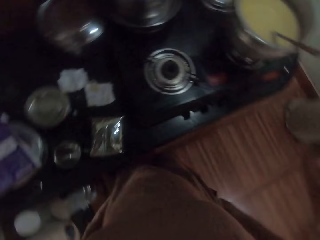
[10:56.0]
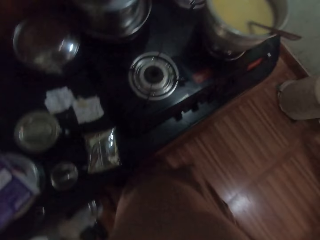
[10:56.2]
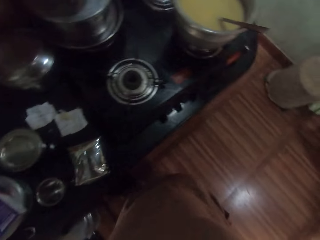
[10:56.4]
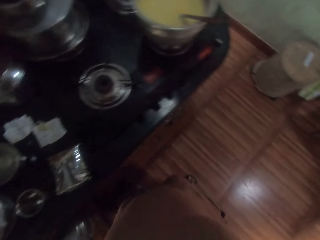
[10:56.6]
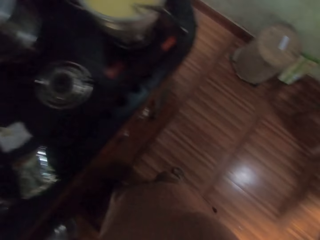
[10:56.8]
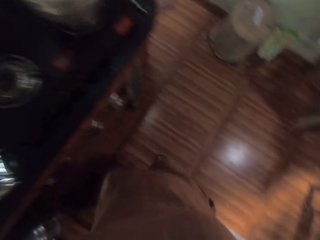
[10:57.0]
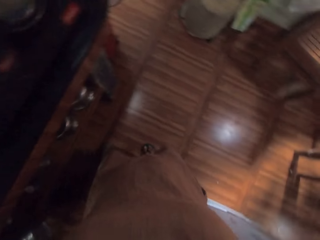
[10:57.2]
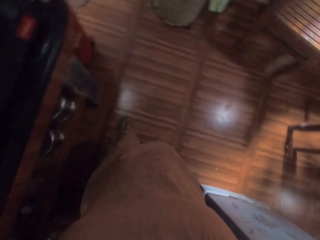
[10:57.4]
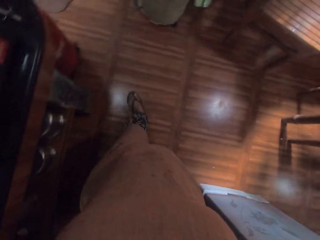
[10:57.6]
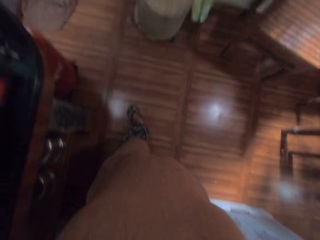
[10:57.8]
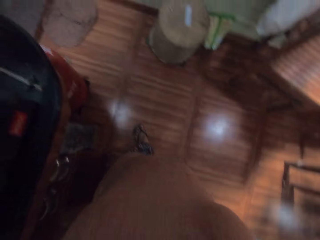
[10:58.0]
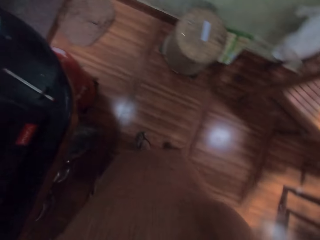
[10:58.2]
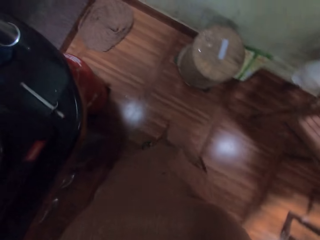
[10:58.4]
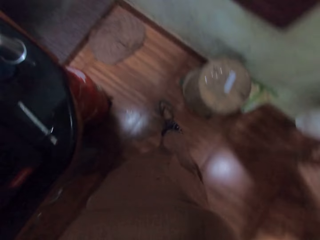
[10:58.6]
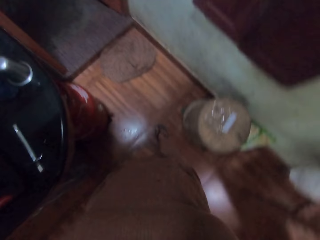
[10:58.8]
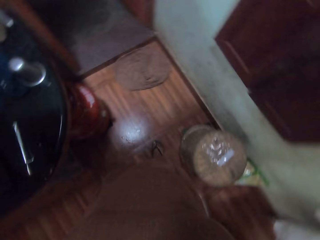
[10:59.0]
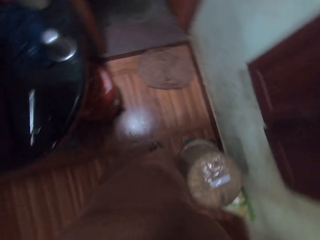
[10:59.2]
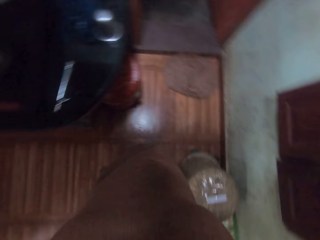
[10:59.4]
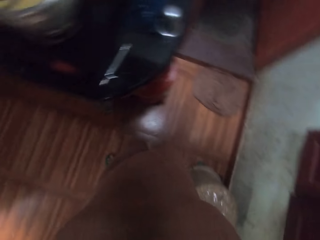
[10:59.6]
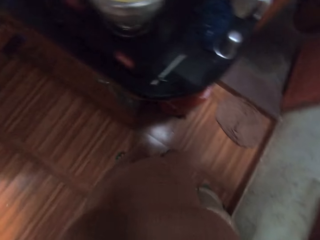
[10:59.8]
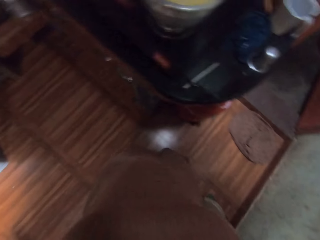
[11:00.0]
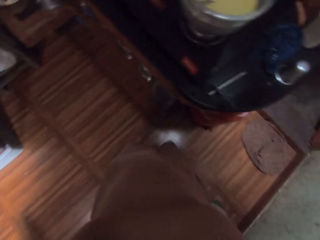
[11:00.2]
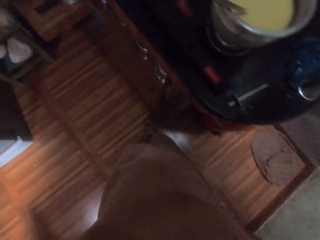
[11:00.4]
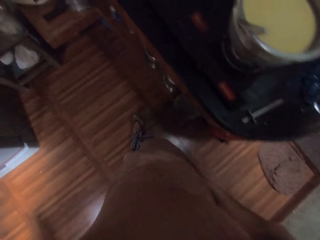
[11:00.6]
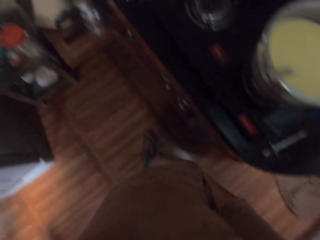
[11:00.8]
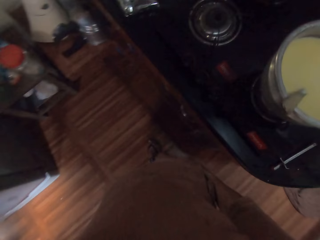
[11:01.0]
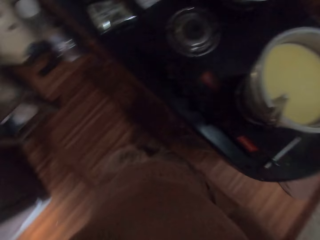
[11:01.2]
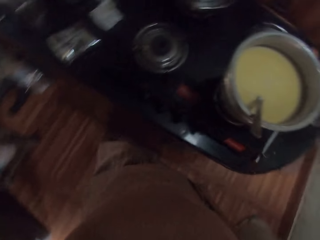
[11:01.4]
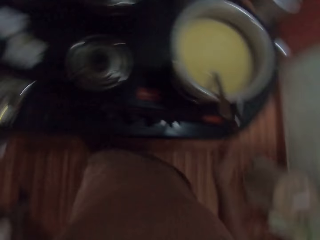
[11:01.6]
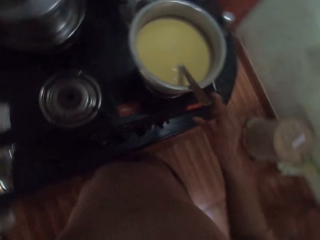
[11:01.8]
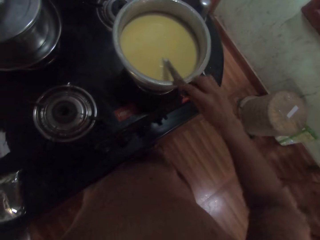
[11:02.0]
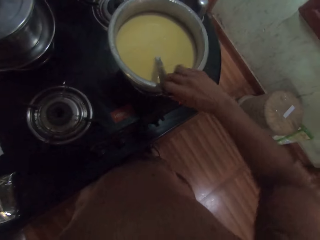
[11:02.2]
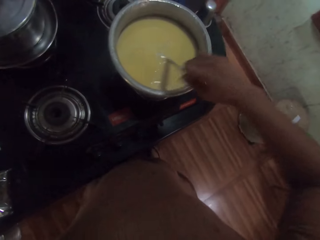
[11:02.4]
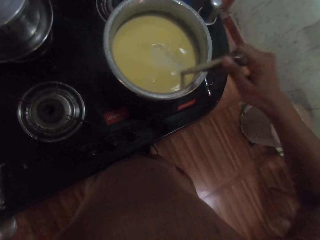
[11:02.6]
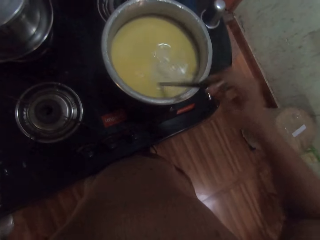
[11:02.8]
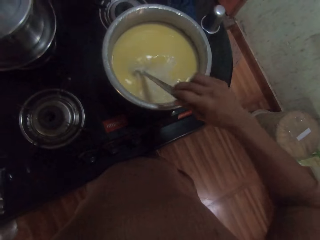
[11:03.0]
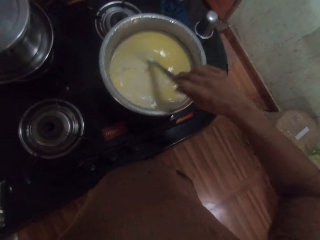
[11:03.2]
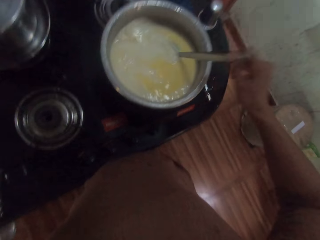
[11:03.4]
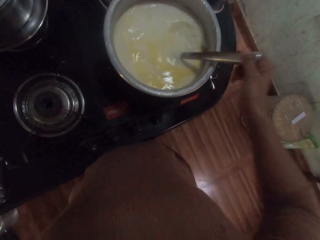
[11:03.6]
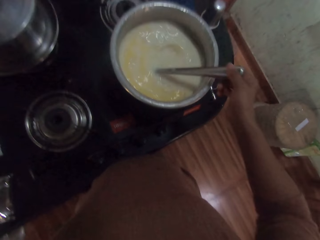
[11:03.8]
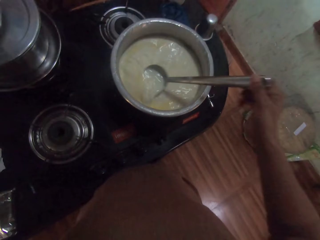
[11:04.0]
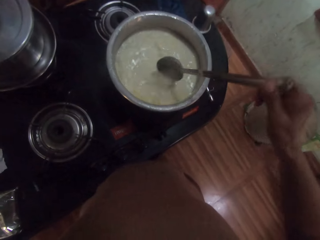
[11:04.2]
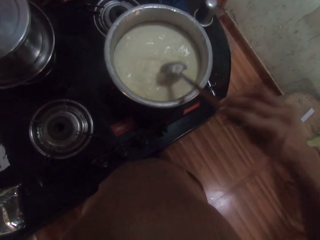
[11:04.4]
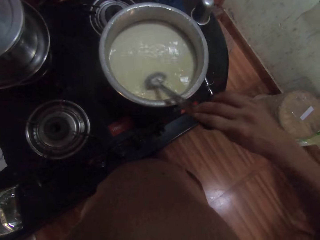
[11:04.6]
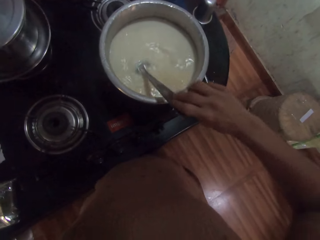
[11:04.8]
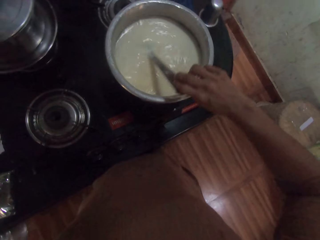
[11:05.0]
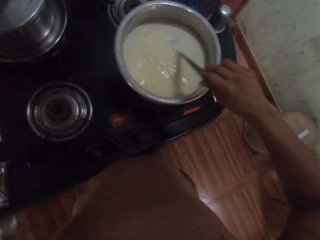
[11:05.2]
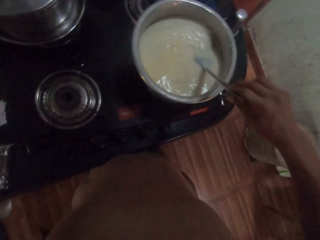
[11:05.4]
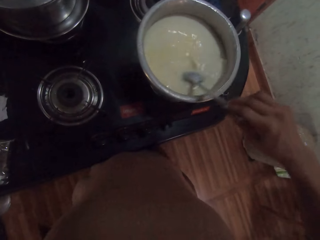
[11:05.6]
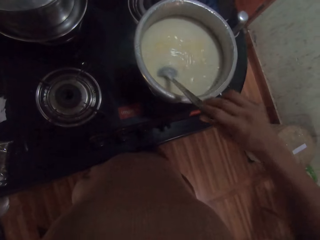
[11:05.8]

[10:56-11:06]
The camera wearer holds the spoon with her right hand. She stirs tea in the bowl with the spoon in her right hand.

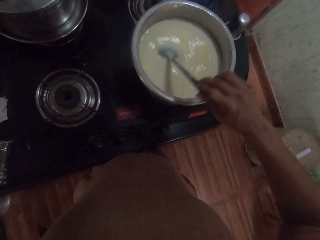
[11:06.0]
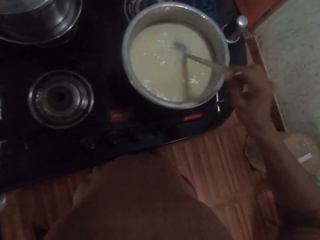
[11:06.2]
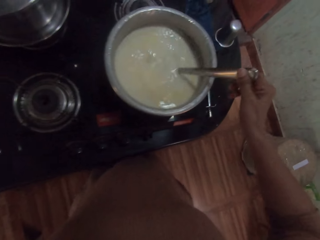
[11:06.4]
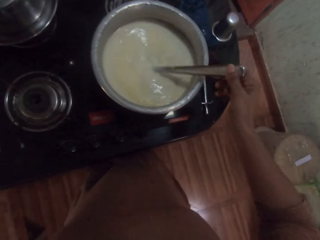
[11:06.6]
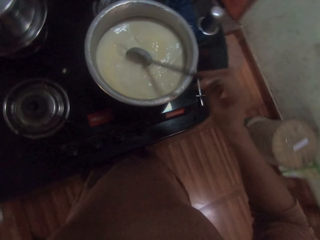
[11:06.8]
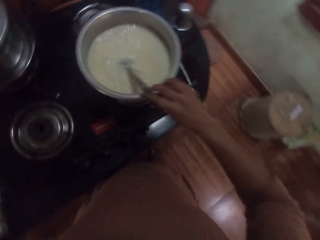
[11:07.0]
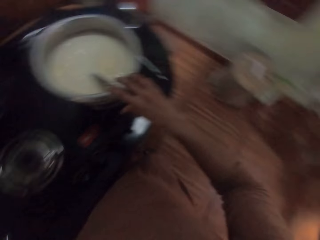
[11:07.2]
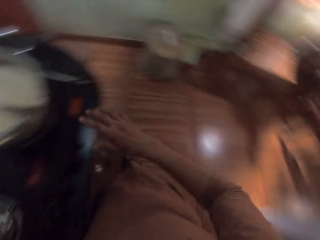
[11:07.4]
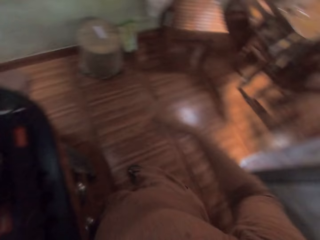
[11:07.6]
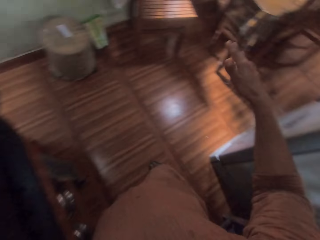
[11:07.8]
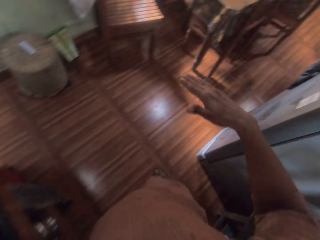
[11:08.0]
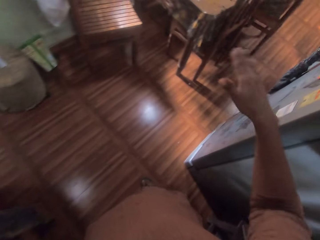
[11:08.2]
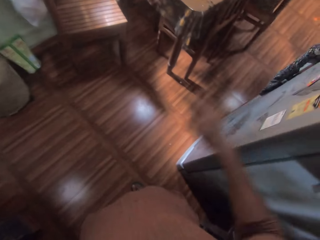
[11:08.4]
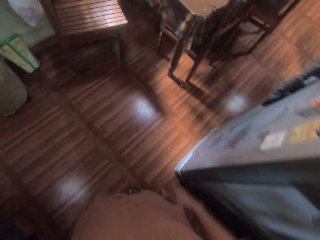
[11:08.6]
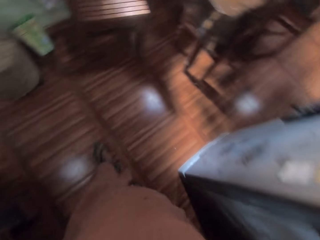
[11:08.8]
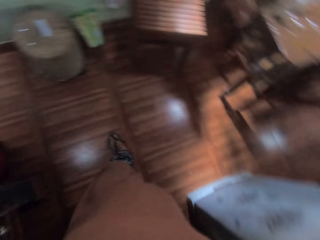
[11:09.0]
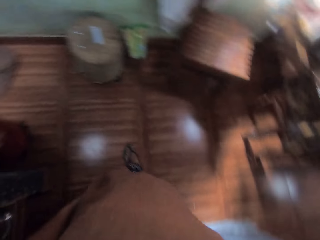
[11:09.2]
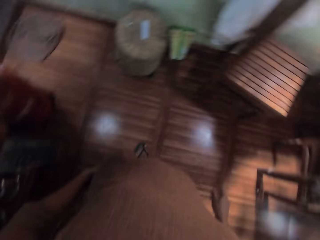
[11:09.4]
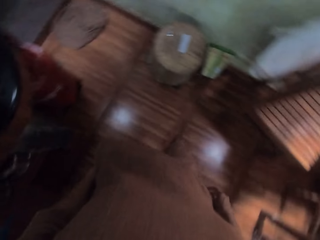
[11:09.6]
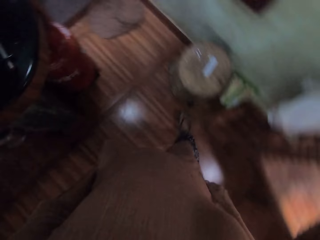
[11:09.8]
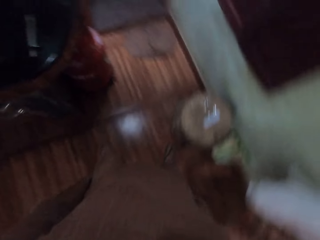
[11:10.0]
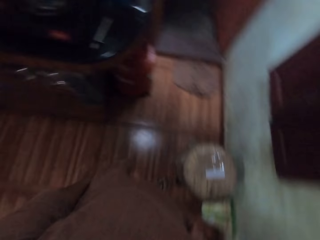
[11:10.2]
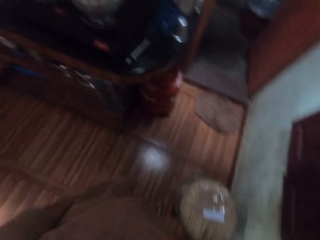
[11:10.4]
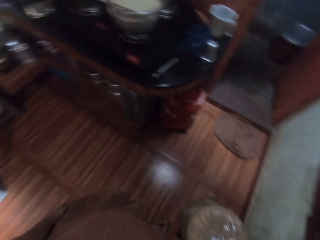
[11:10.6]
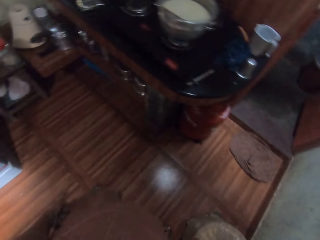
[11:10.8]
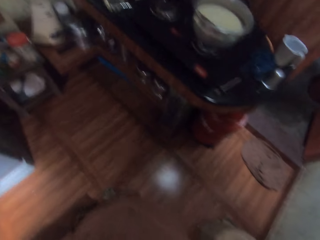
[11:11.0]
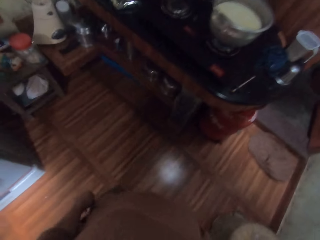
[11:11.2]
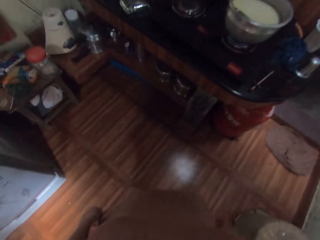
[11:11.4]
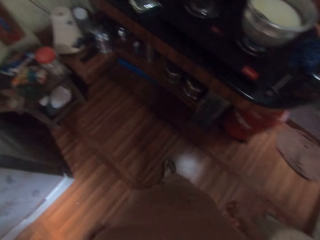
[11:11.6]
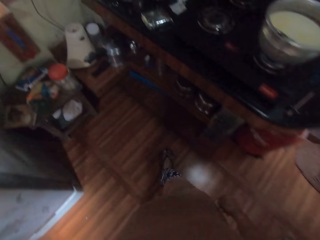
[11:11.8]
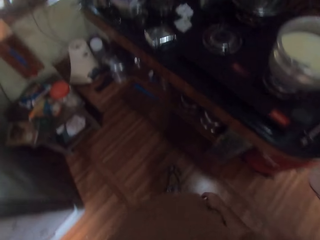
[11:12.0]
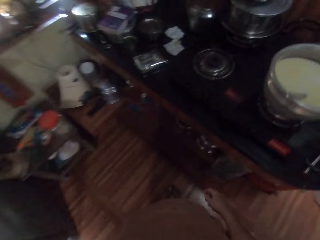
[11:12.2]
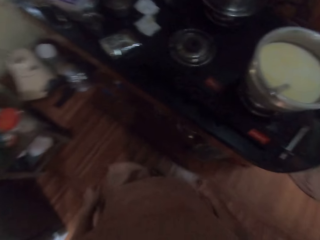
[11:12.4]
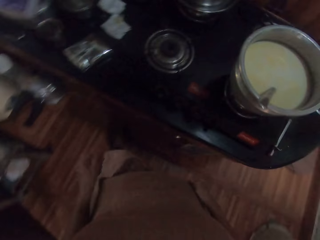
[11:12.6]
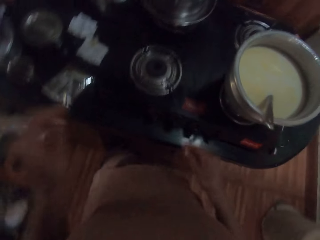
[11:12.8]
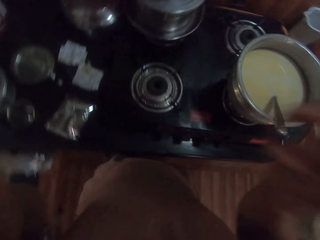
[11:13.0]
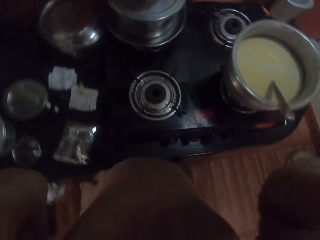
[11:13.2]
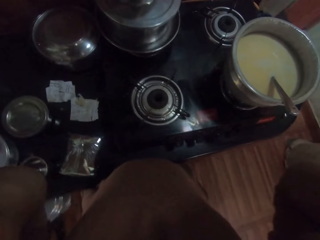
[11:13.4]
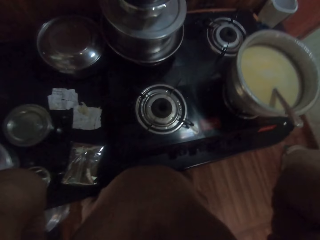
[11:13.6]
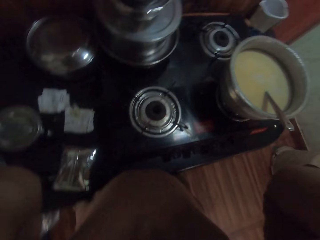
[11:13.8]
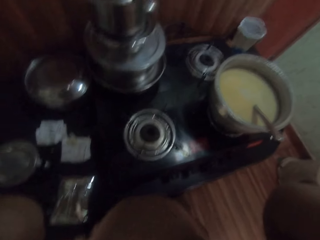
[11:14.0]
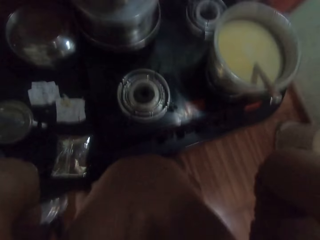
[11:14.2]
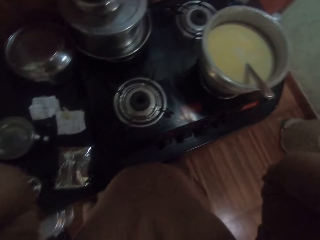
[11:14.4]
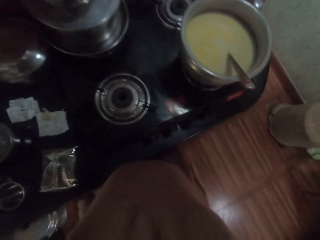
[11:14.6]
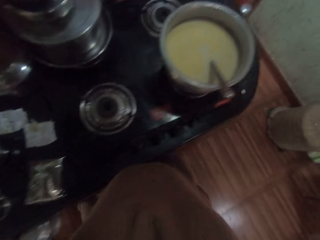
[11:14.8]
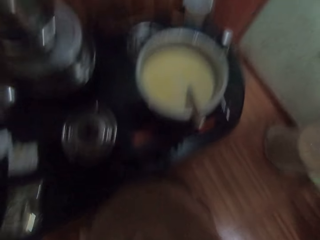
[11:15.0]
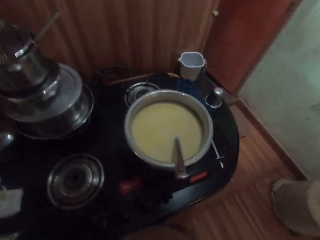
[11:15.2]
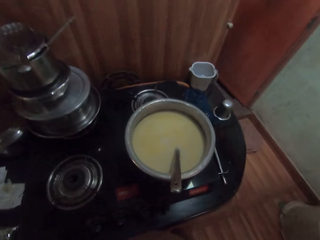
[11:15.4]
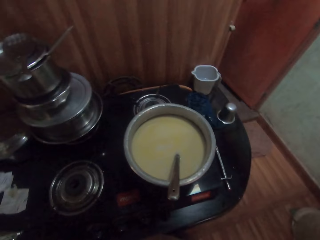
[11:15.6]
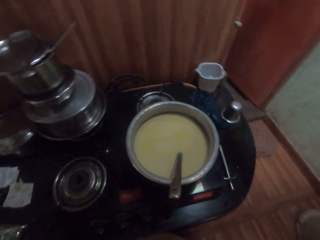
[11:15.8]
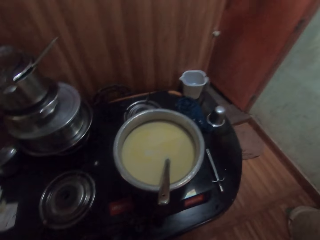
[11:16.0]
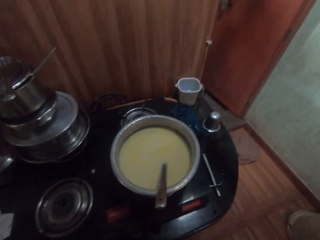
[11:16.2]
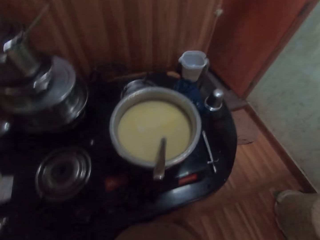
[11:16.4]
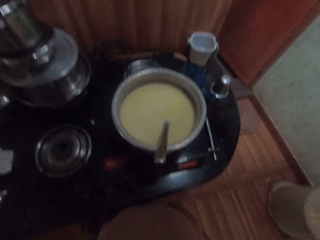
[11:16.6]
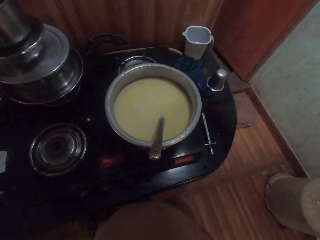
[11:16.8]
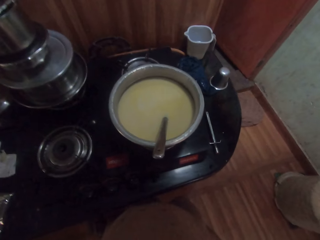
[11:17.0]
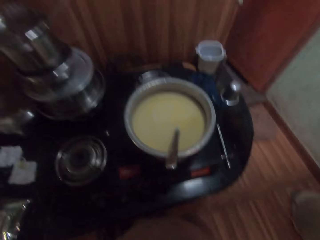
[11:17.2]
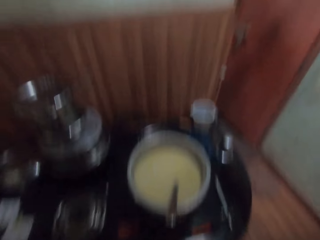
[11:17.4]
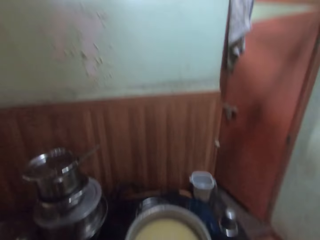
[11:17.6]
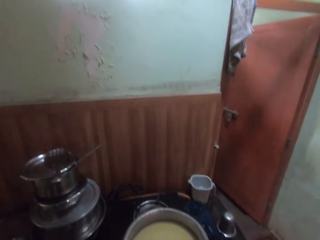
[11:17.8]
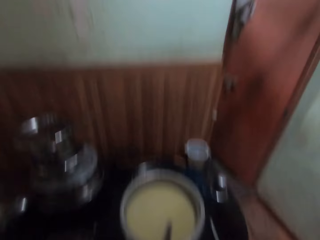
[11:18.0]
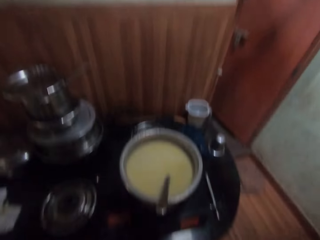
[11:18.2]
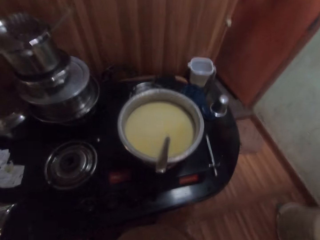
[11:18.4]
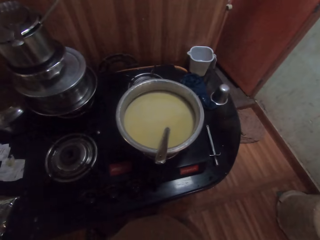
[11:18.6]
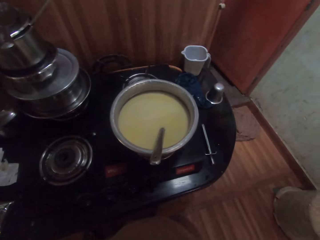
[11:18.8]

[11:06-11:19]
The camera wearer drops the spoon in her right hand in the bowl. She stretches her hand, drops her hand and walks. She rises and adjusts a camera on her head with her hands.
